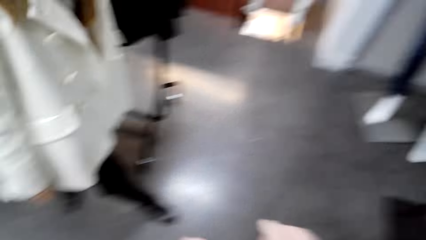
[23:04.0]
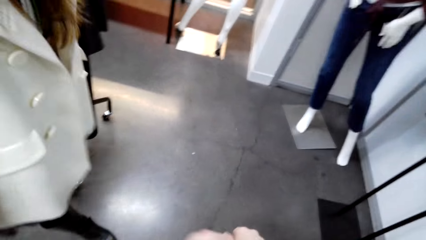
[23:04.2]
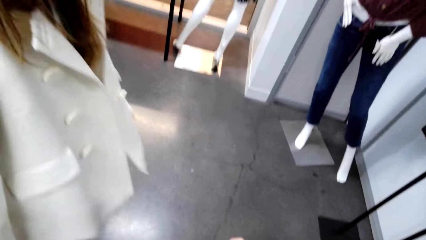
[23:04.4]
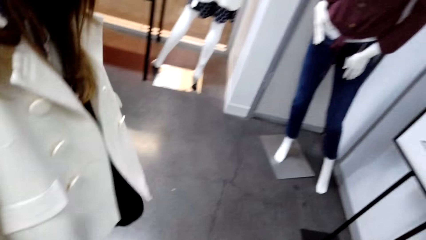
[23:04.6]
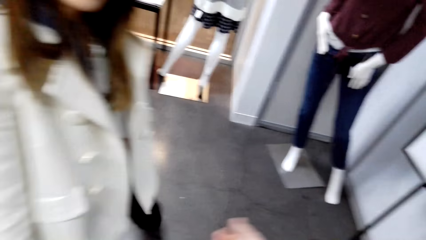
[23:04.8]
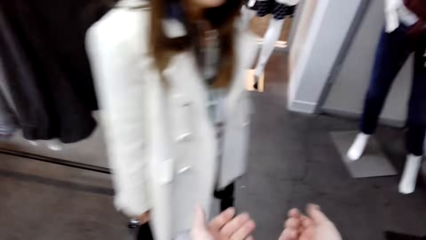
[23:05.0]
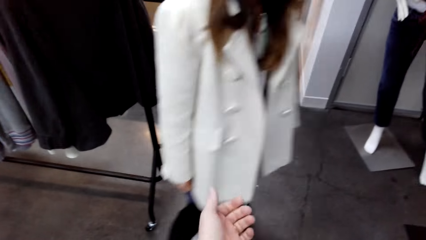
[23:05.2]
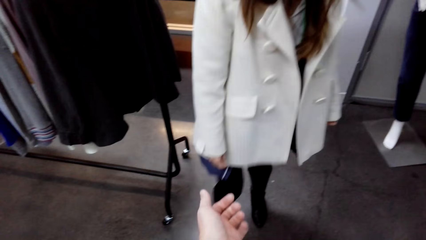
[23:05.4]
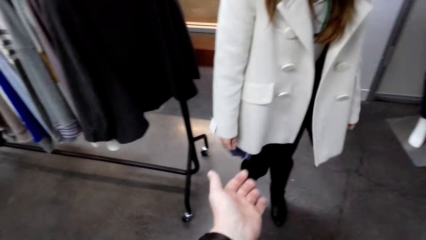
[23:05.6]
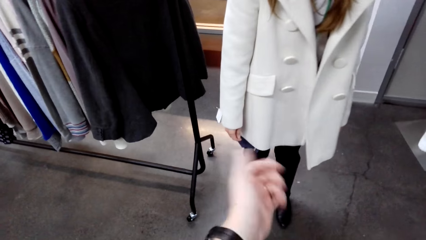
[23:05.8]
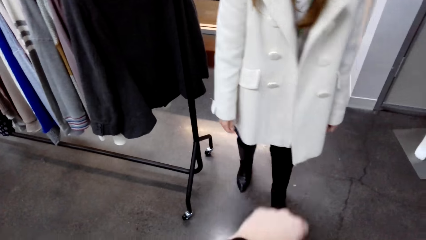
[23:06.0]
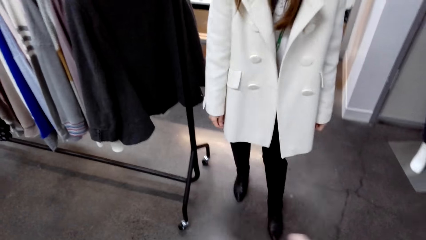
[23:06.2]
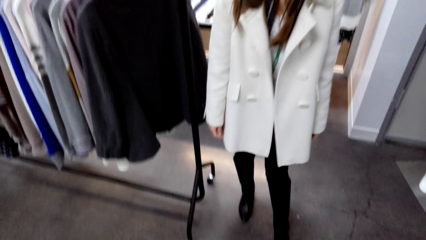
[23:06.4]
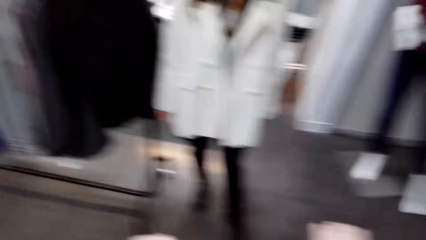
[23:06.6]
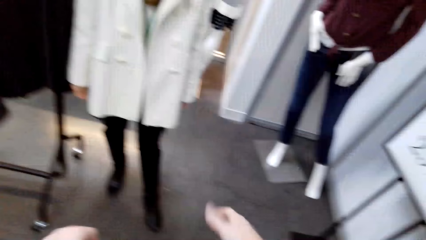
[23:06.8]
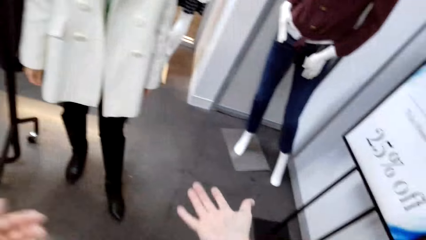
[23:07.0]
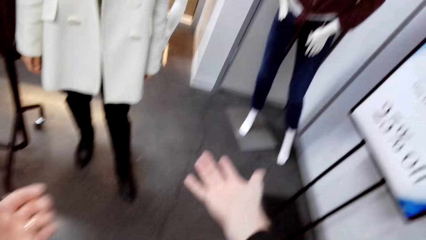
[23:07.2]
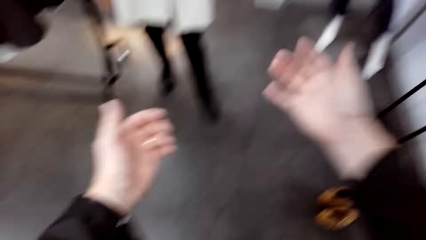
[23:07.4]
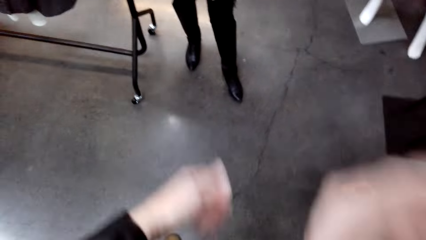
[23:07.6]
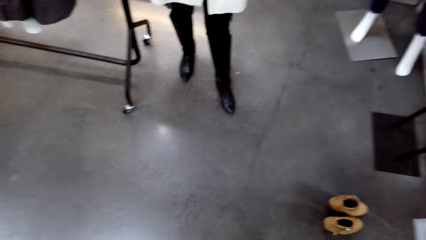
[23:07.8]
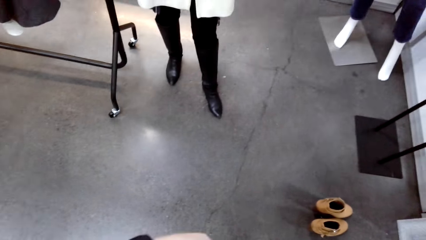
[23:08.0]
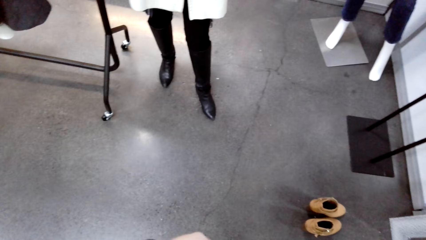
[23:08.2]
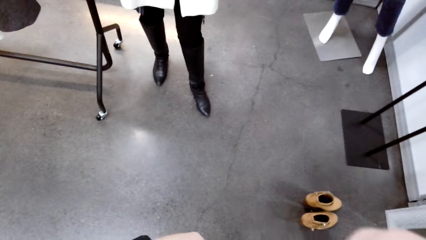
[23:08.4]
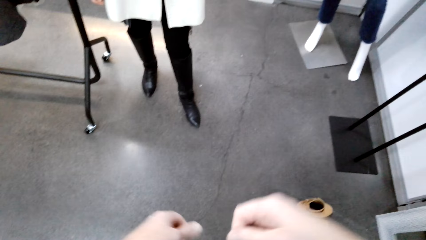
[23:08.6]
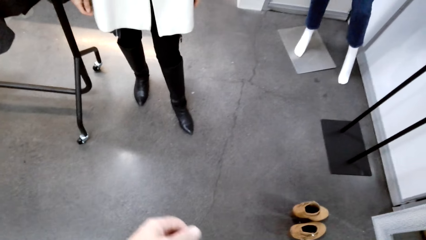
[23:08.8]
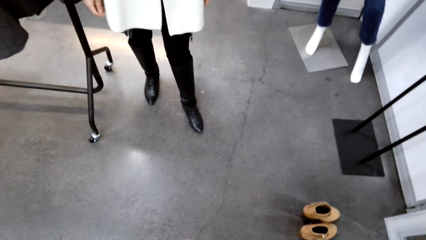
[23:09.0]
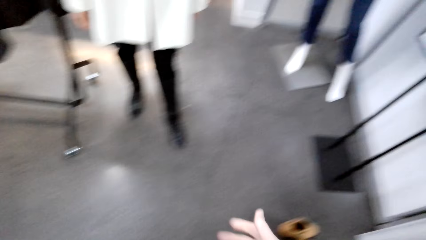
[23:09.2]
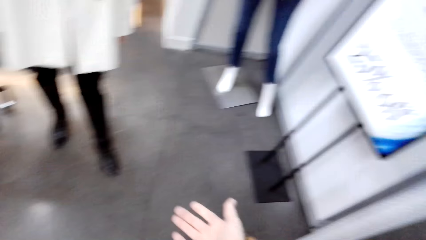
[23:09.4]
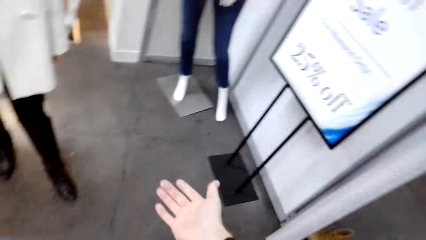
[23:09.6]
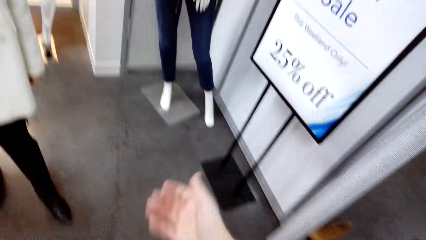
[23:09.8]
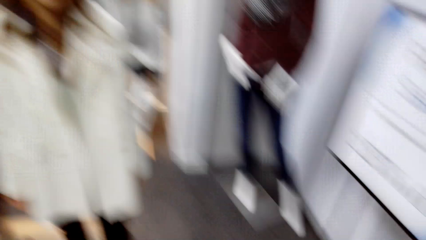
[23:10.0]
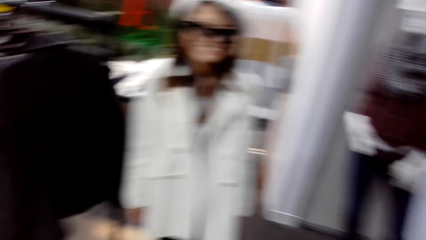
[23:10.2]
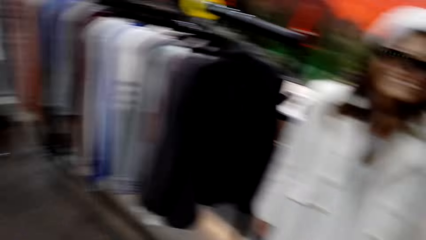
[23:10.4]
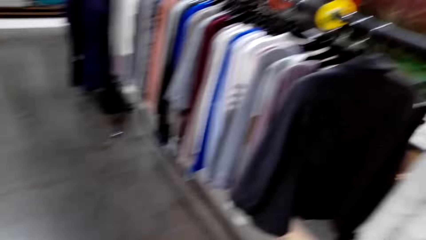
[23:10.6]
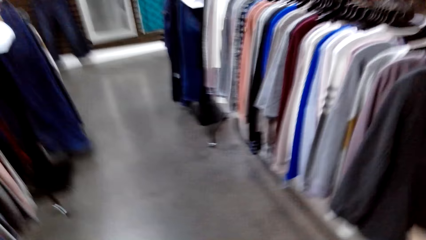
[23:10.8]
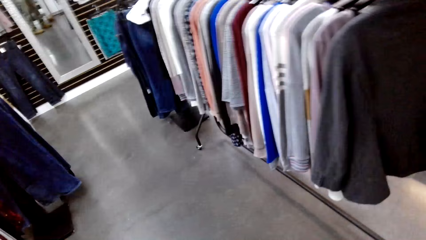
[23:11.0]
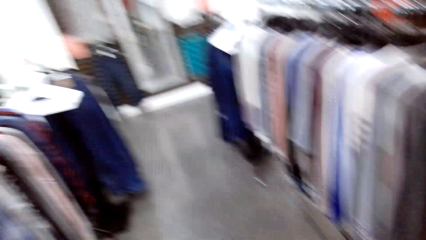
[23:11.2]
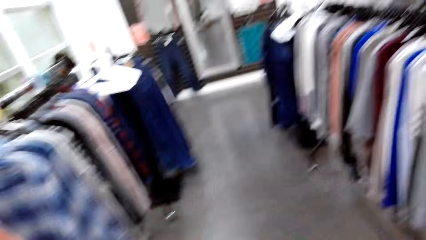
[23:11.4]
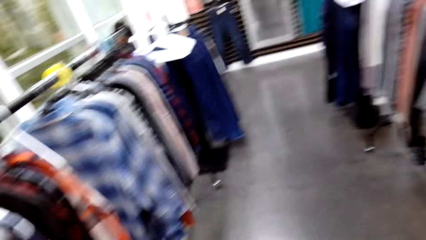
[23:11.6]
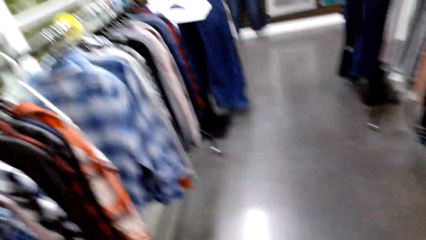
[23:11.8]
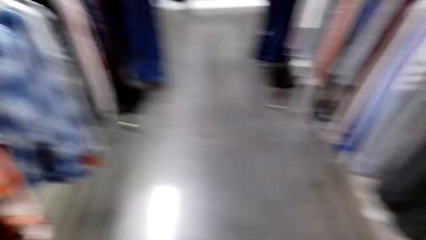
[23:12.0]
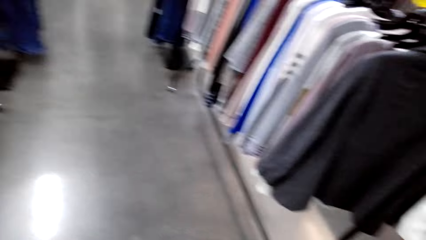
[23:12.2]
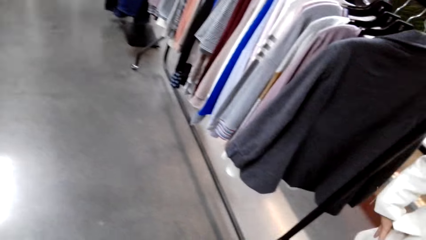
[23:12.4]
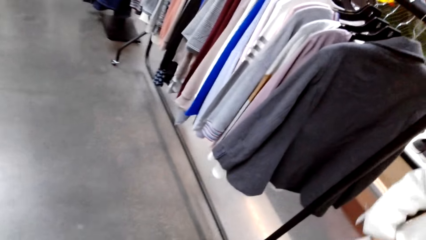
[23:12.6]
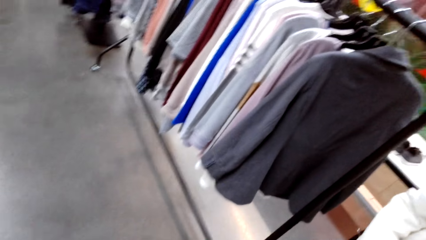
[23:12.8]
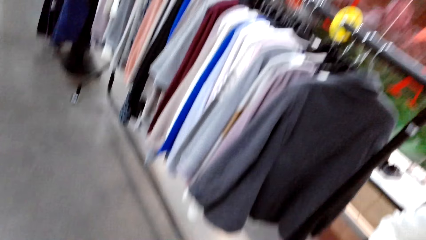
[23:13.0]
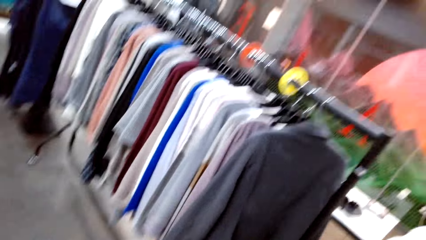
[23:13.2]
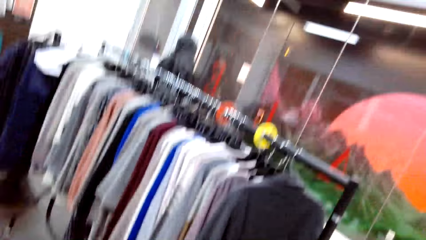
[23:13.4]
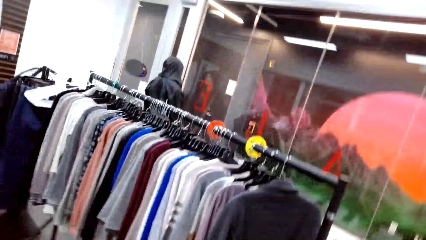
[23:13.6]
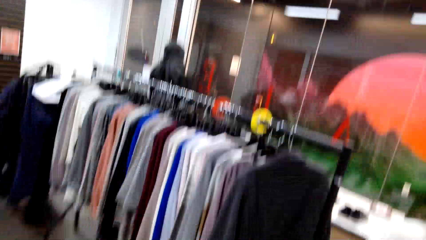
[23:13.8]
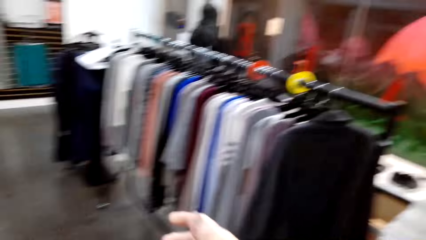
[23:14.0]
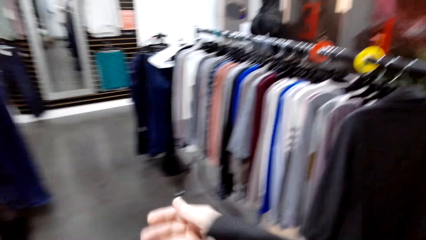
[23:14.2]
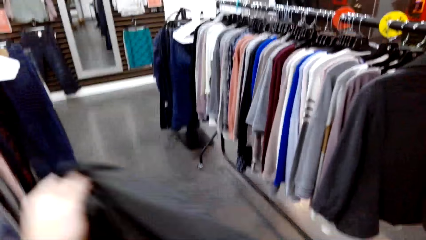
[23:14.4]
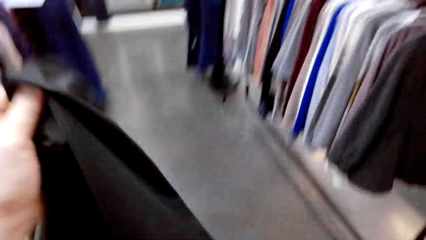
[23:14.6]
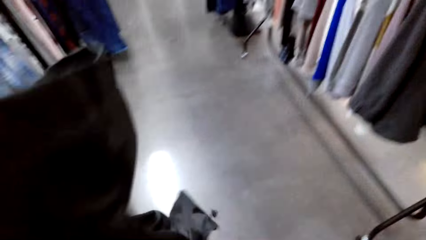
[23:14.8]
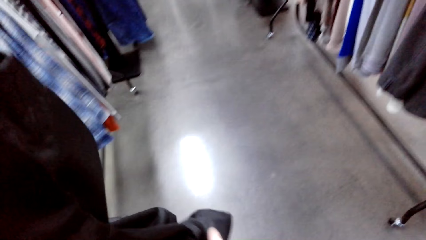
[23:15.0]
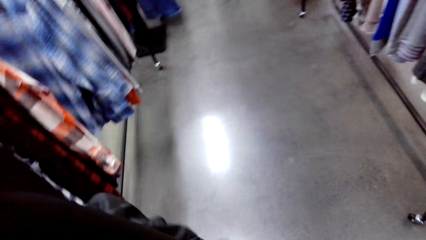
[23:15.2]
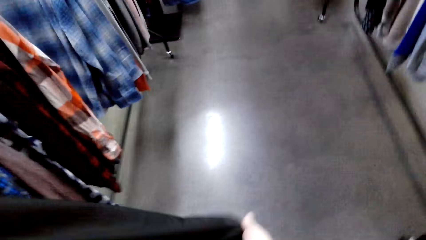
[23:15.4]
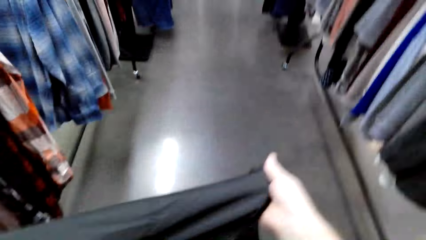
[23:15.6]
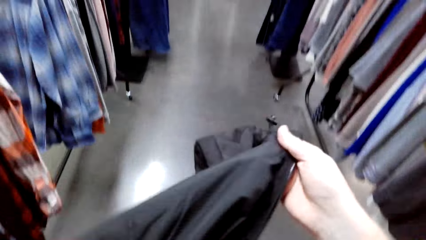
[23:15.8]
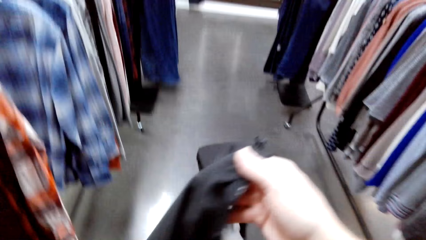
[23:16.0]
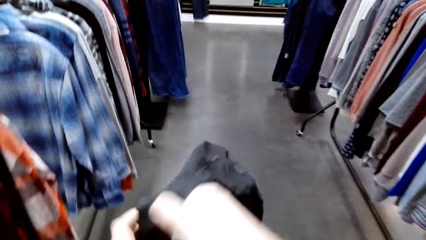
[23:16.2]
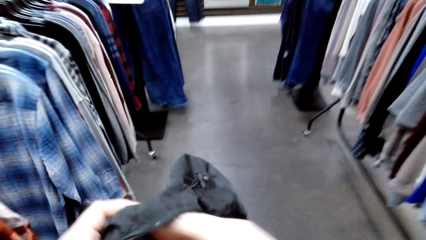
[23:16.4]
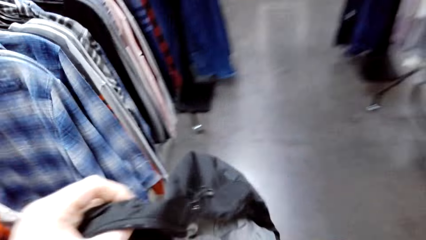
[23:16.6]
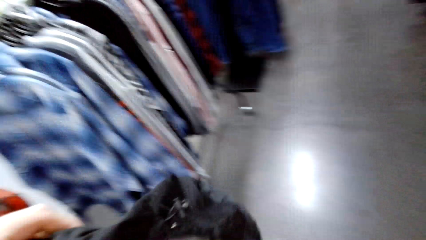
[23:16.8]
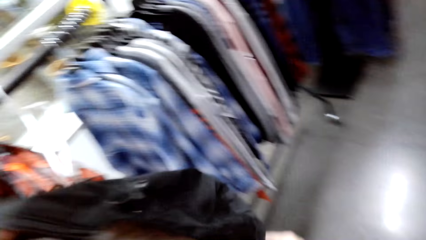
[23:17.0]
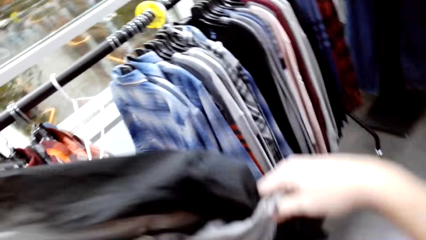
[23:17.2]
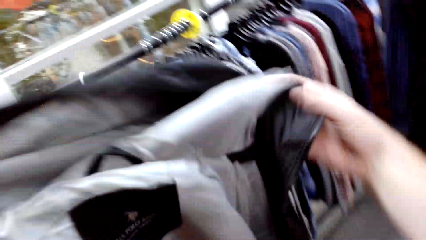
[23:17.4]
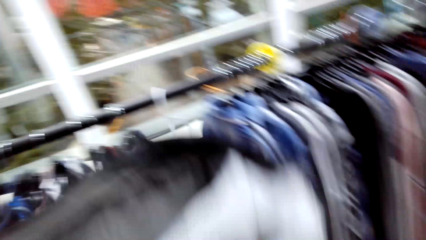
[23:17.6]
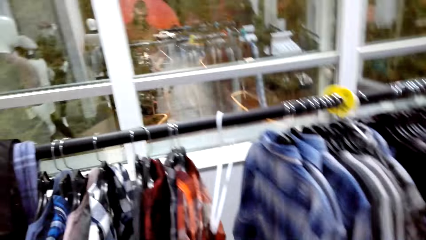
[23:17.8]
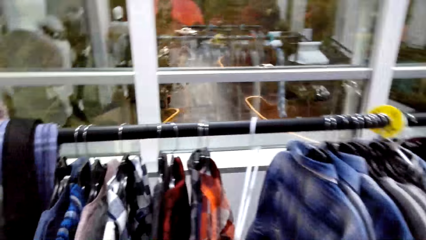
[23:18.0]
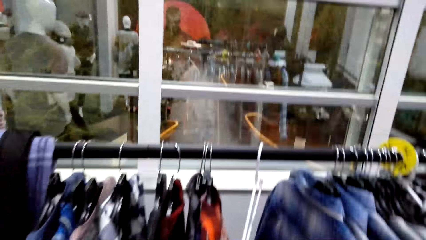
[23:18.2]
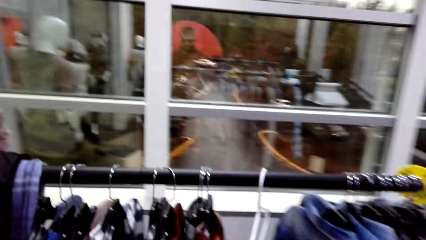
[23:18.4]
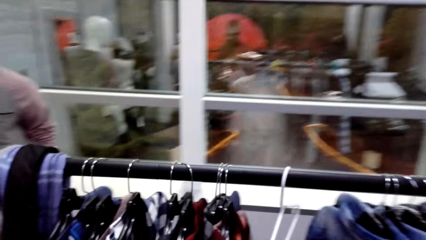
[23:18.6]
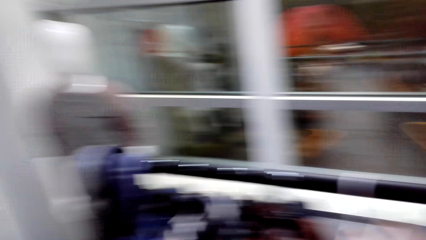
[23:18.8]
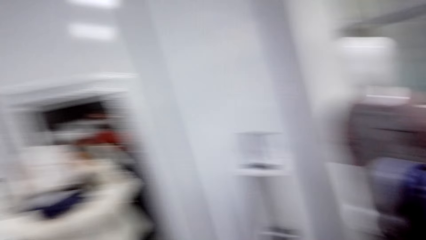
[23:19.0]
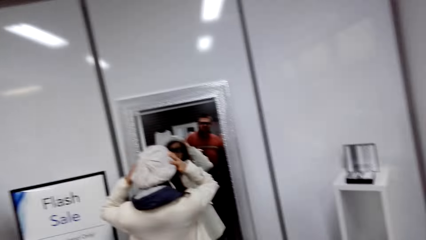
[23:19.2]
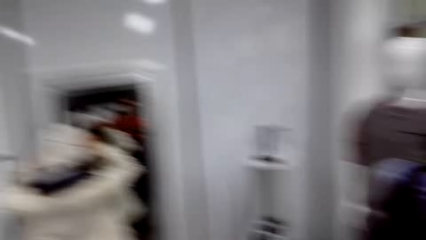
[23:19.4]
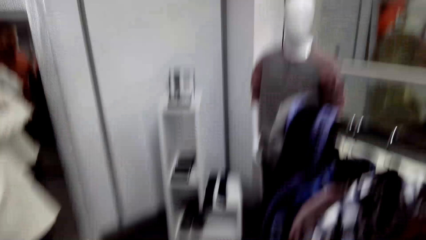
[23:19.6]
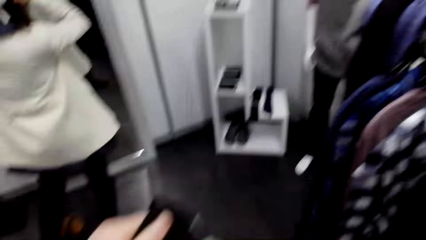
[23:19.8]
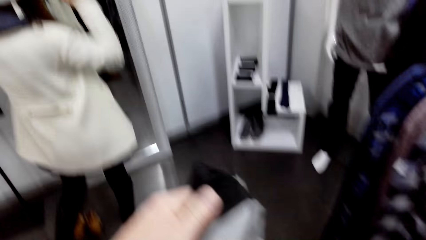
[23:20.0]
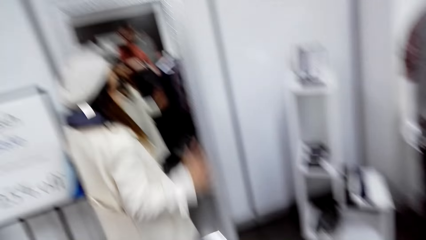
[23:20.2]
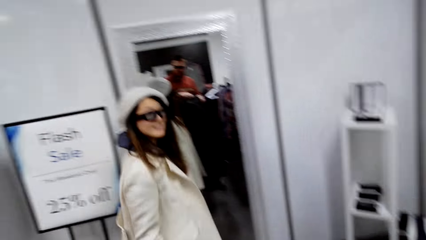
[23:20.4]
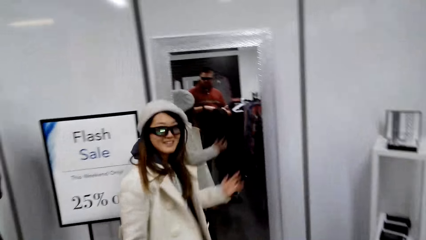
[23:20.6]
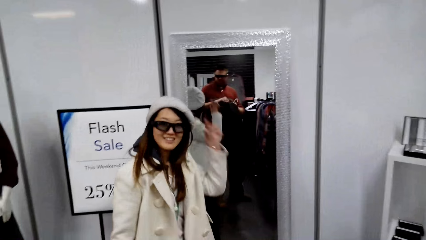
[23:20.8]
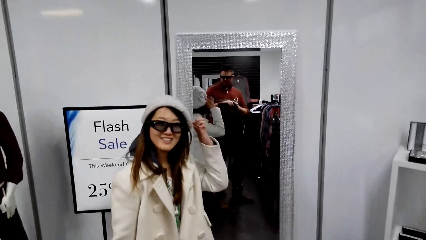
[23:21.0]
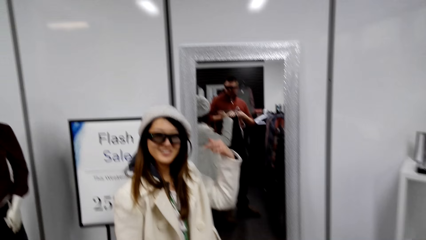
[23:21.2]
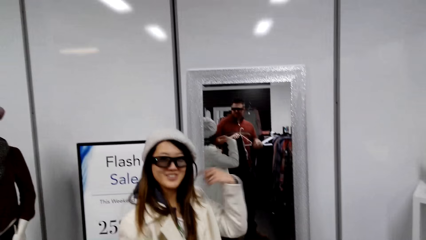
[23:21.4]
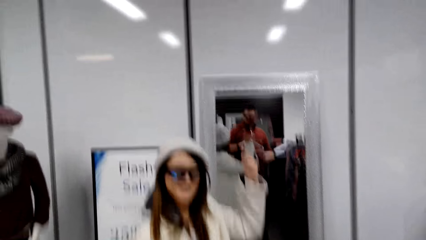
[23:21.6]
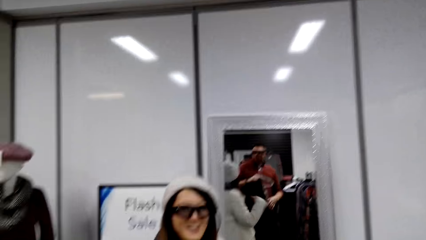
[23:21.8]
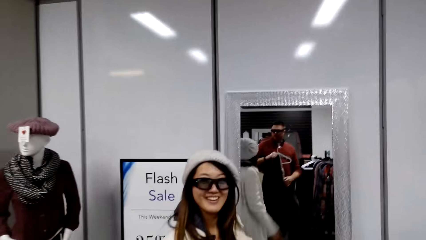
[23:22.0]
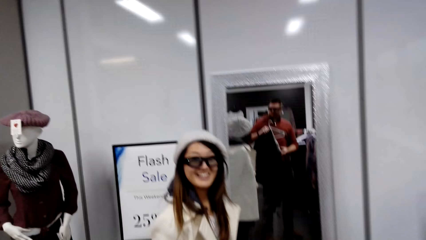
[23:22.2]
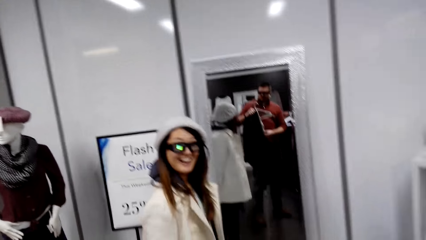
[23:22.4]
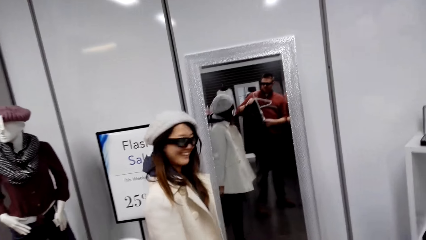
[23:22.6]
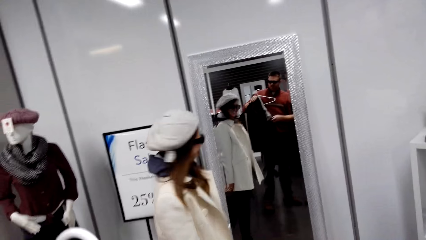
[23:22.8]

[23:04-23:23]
The camera wearer shows a woman the hand. They unzip the jacket. They remove the jacket. They touch the hat. The woman turns around.
